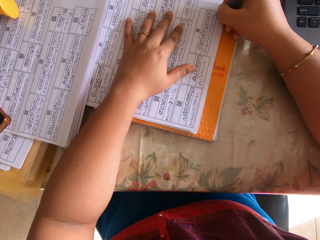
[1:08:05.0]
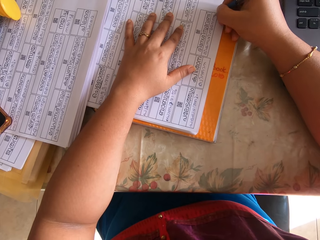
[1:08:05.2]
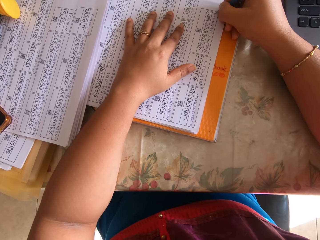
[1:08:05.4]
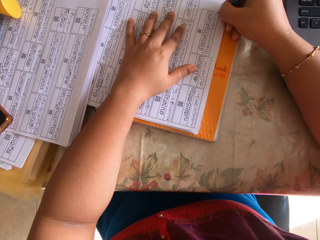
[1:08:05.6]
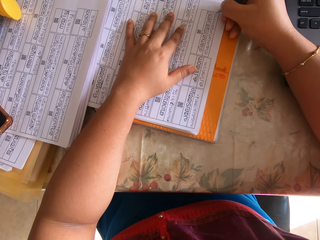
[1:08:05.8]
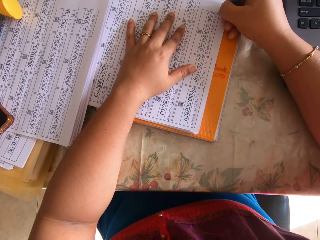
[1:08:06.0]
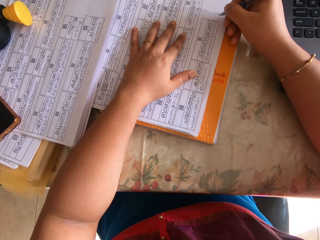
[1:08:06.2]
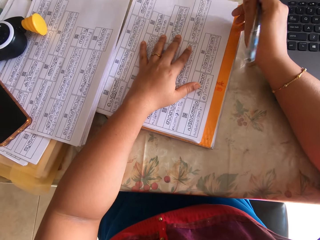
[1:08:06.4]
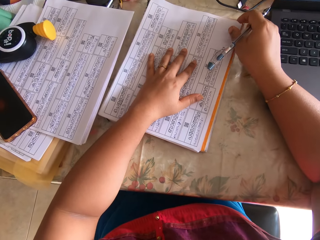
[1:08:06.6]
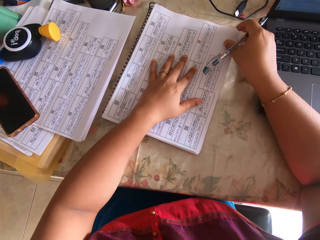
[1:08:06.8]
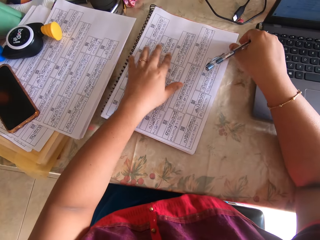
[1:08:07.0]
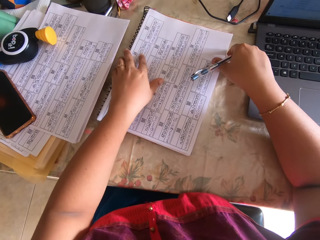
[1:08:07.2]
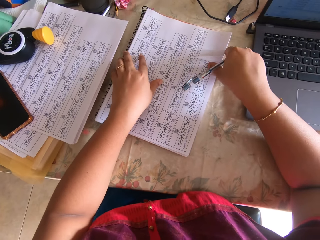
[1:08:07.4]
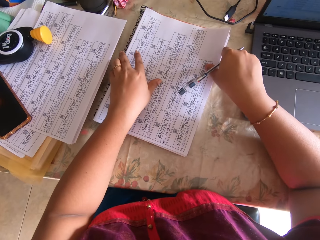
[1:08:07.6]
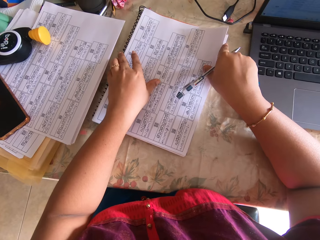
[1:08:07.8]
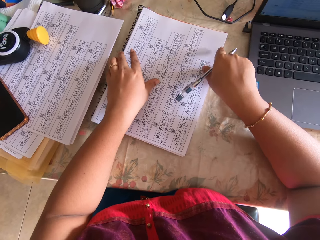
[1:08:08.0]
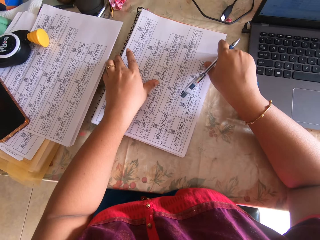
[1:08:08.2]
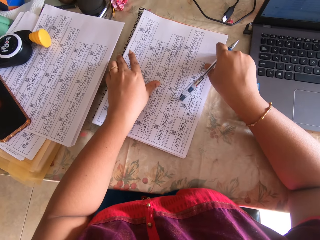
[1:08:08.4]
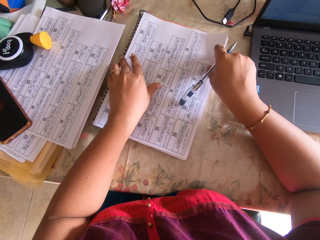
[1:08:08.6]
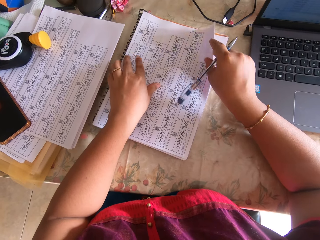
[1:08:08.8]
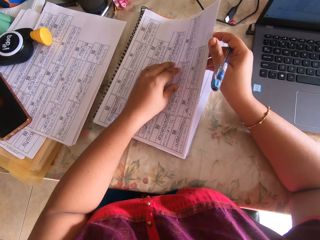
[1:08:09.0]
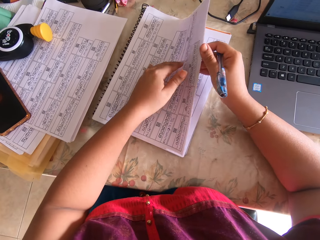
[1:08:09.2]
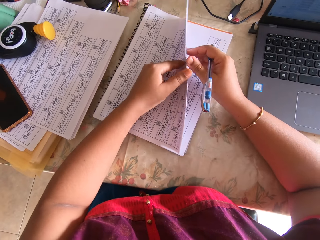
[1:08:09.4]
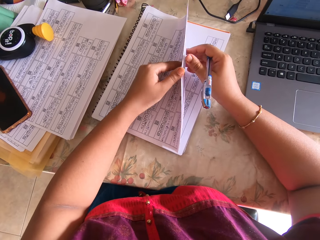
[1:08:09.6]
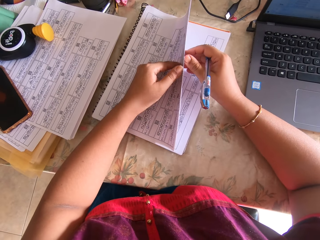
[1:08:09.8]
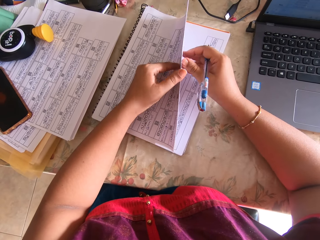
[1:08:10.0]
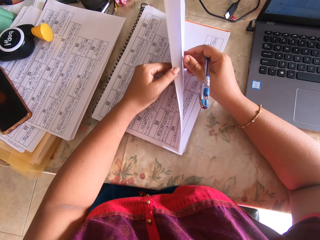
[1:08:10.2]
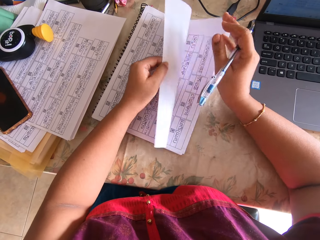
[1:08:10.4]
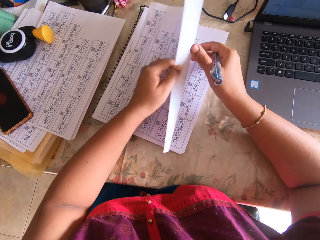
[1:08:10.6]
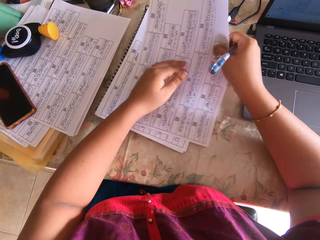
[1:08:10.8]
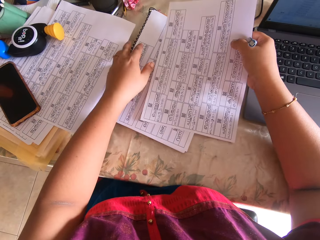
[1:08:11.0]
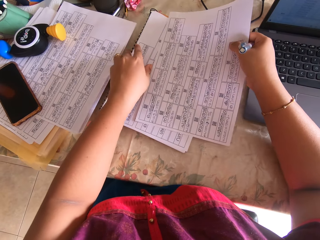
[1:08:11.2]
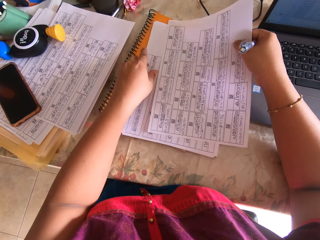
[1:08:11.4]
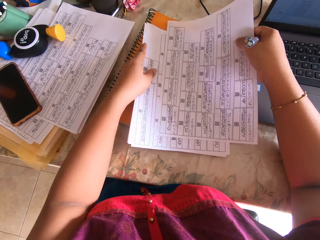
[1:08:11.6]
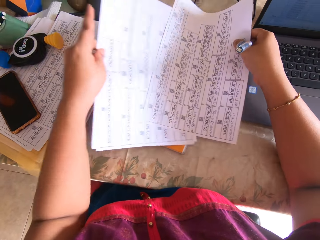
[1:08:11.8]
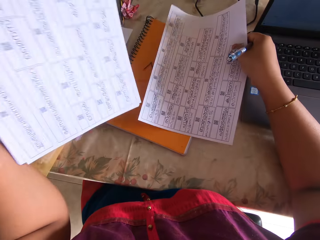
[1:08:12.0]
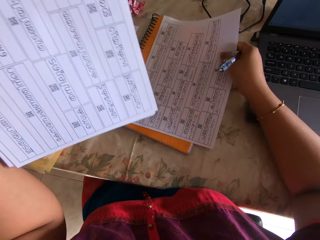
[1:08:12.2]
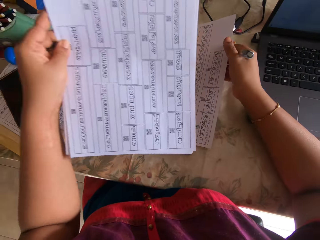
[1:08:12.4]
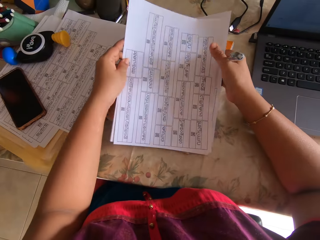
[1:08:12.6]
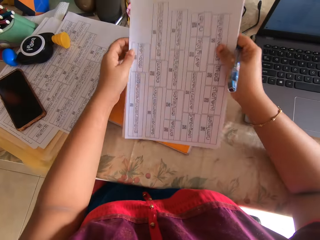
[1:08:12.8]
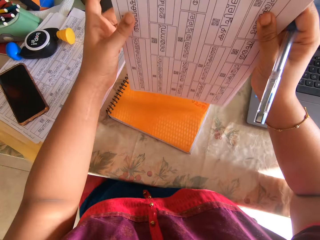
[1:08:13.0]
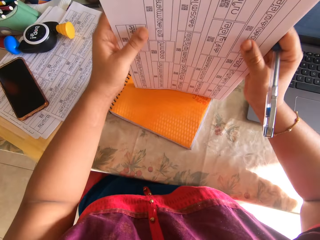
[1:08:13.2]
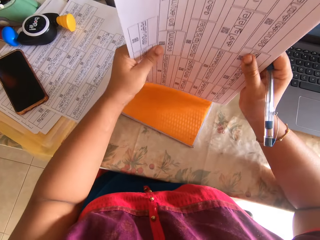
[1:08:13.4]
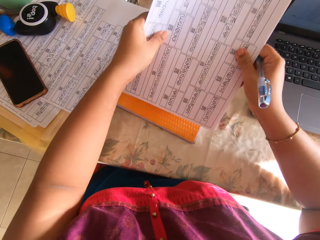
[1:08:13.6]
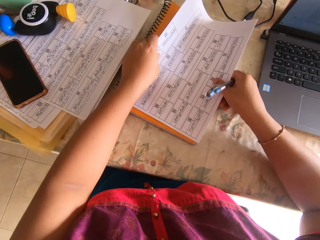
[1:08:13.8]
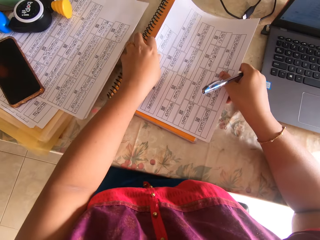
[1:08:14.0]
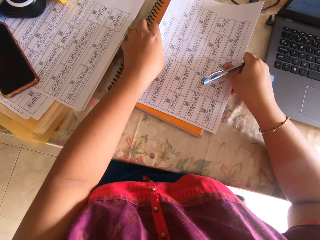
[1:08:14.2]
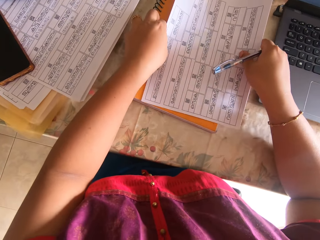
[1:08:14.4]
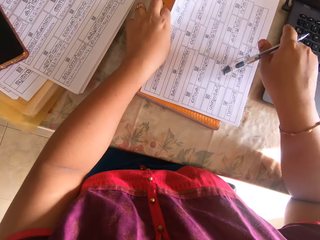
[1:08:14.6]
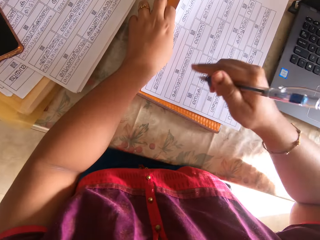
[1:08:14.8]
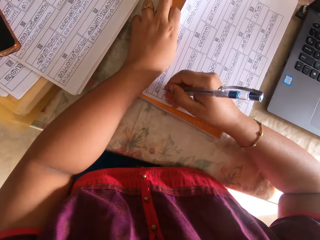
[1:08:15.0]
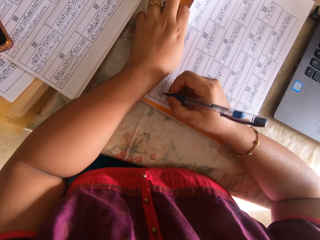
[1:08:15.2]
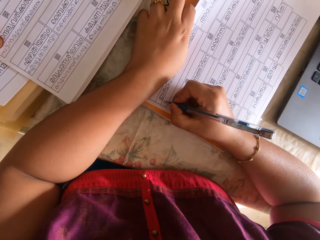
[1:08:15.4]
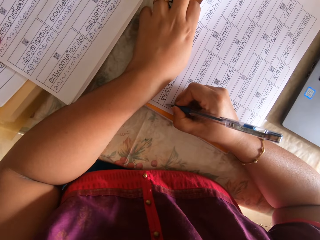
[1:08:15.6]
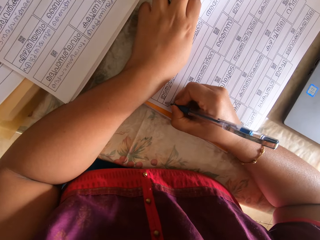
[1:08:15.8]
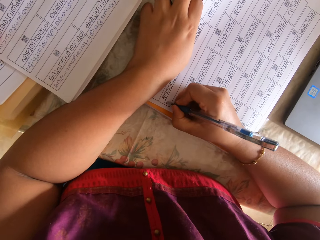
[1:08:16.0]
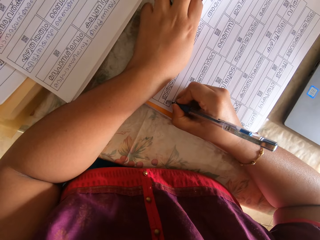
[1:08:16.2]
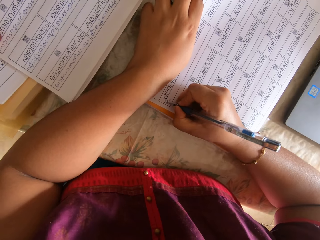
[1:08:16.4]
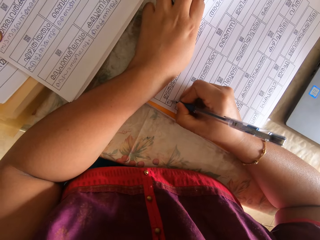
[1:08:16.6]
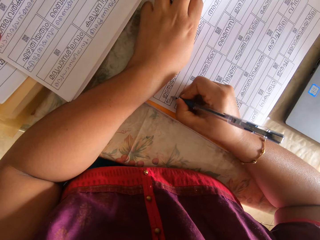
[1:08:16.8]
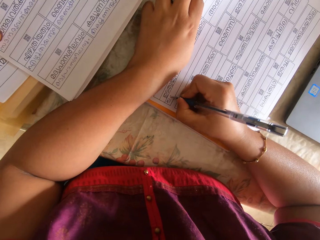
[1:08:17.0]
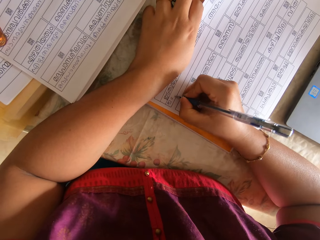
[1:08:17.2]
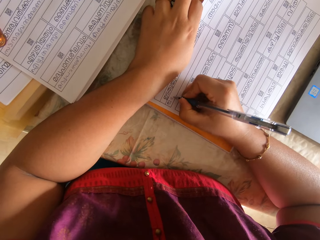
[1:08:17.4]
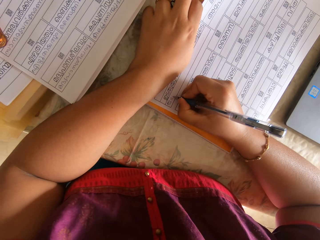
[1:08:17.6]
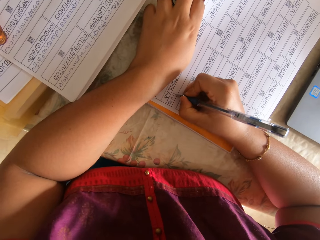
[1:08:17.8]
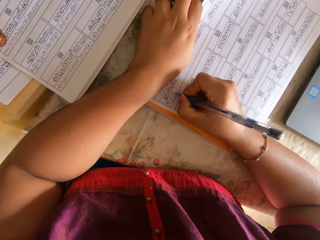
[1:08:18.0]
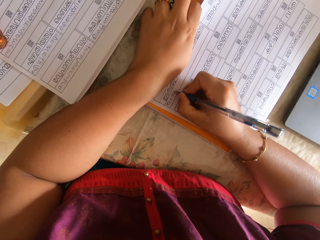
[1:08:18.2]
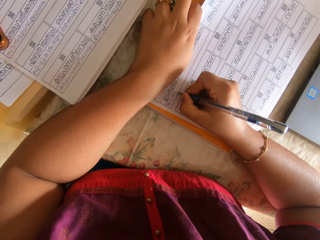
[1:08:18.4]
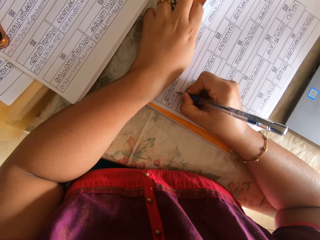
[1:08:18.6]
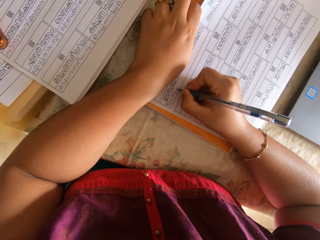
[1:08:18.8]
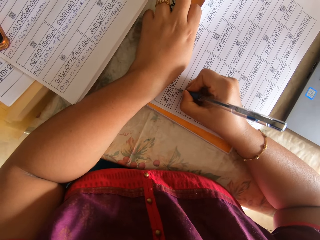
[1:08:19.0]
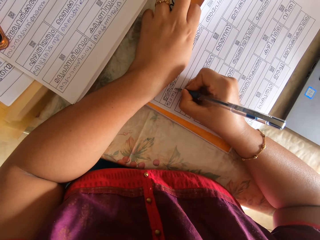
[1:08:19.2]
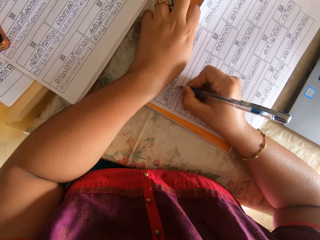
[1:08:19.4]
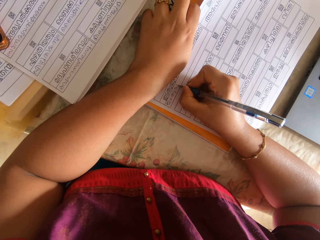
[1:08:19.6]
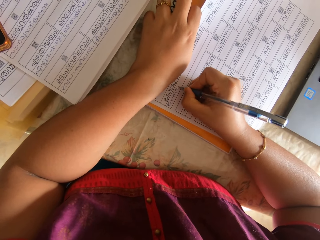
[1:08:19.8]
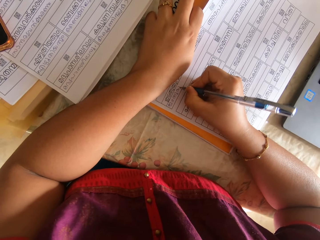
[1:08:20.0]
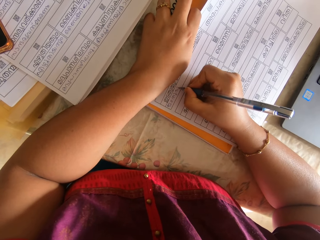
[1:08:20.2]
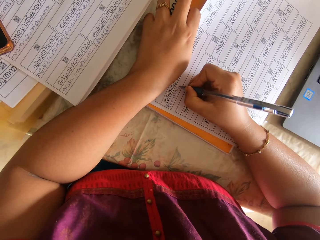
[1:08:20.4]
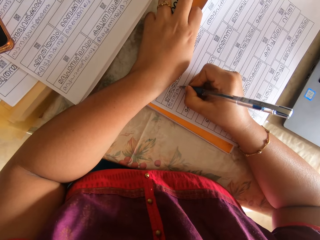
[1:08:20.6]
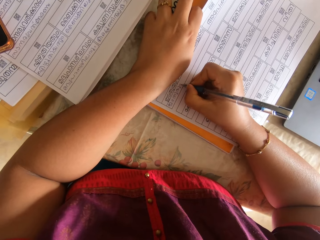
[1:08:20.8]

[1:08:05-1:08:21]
The camera wearer lifts the paper from the book with her right hand. She turns the paper. She separates the paper from some papers with her hands. She picks up the papers from the book with her left hand. She drops the papers on the paper on the book on the table with her left hand. She aligns the papers on the book with her hands. She drops the papers on the book on the table with both hands. She adjusts the book on the table with her left hand. She writes on the paper on the book on the table with the pen in her right hand.

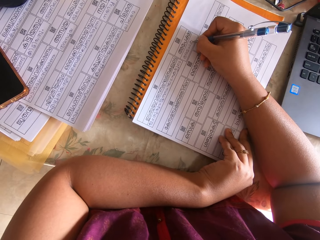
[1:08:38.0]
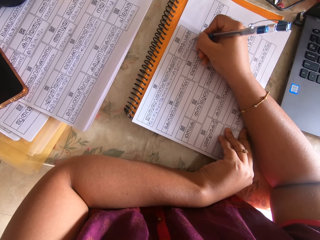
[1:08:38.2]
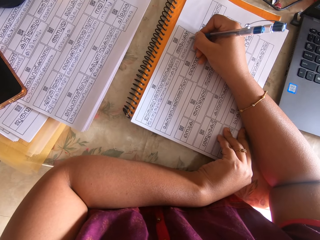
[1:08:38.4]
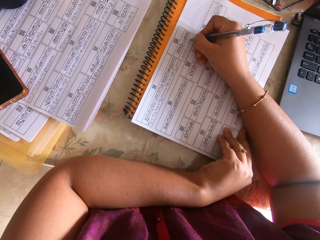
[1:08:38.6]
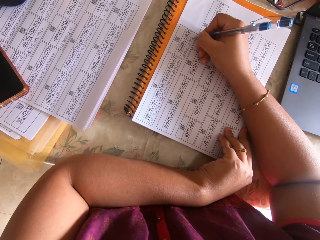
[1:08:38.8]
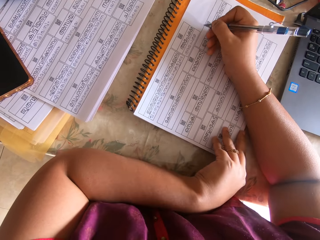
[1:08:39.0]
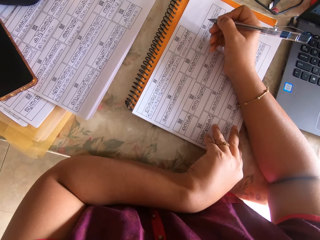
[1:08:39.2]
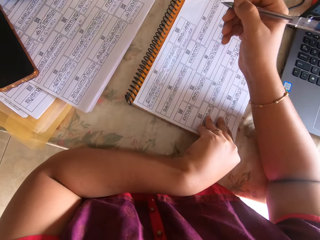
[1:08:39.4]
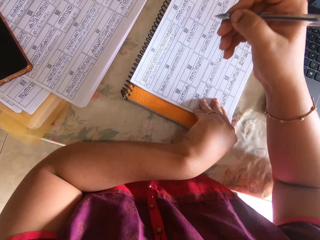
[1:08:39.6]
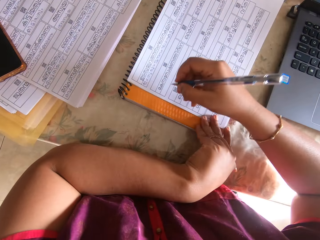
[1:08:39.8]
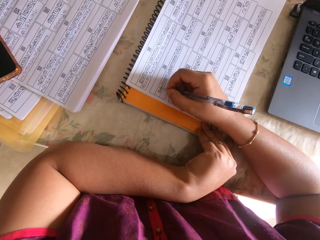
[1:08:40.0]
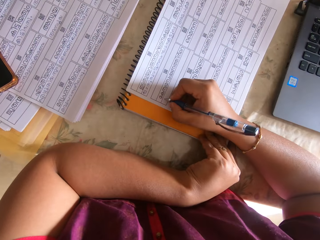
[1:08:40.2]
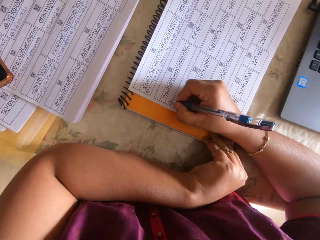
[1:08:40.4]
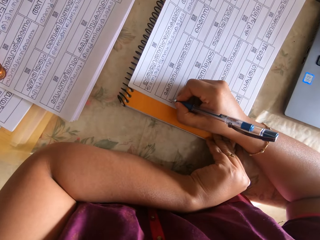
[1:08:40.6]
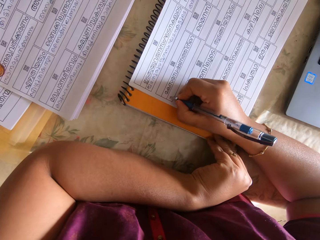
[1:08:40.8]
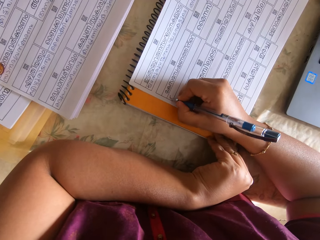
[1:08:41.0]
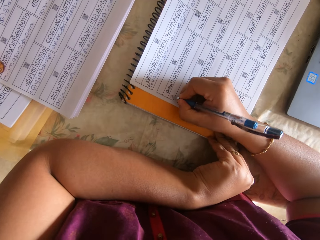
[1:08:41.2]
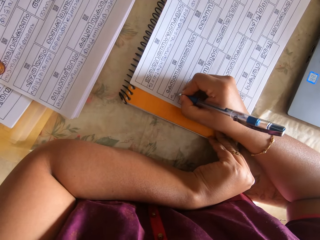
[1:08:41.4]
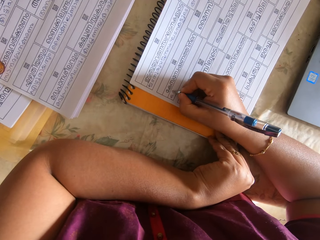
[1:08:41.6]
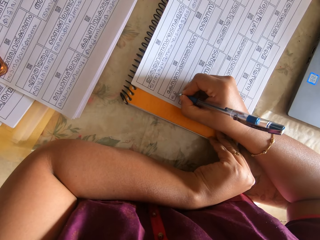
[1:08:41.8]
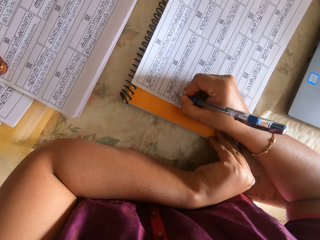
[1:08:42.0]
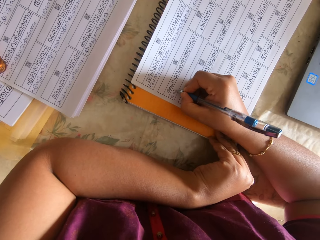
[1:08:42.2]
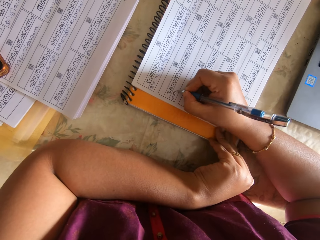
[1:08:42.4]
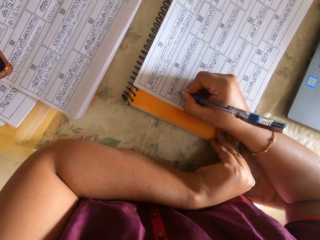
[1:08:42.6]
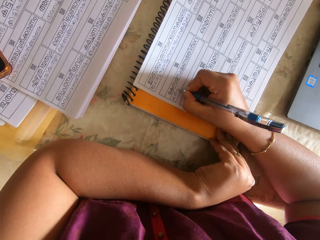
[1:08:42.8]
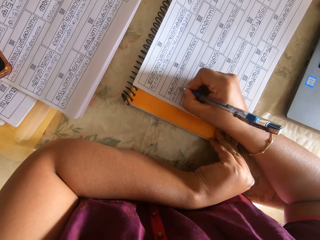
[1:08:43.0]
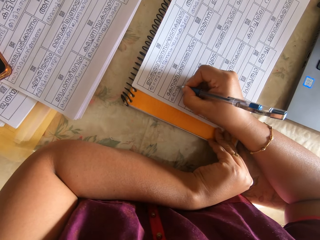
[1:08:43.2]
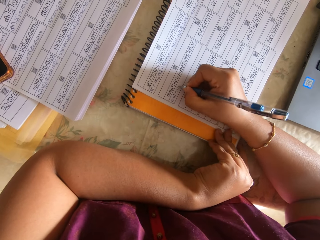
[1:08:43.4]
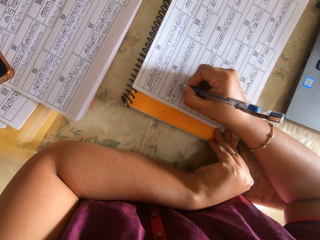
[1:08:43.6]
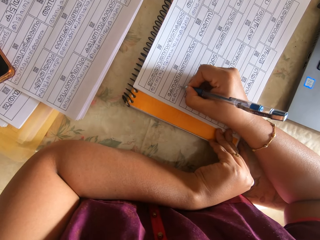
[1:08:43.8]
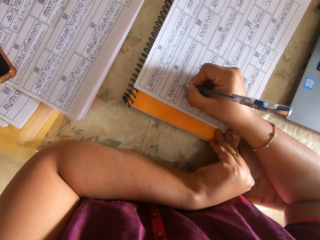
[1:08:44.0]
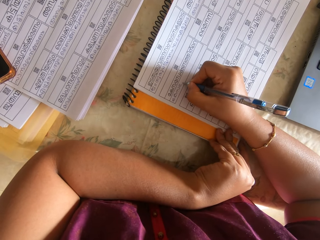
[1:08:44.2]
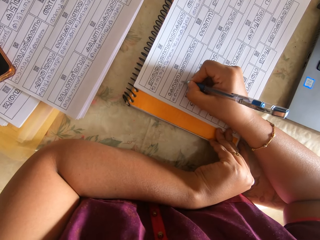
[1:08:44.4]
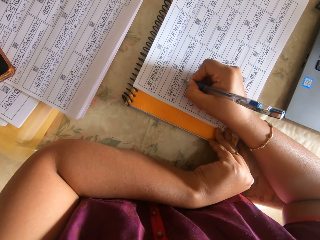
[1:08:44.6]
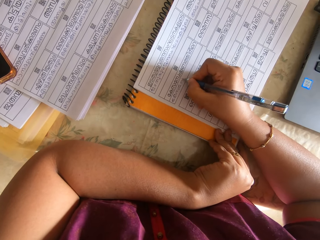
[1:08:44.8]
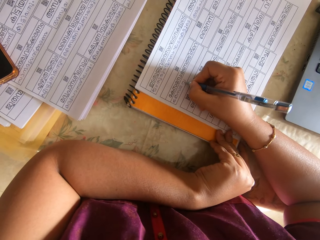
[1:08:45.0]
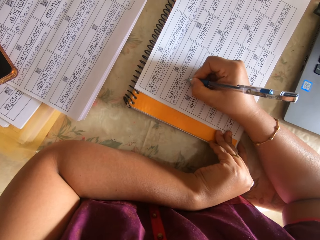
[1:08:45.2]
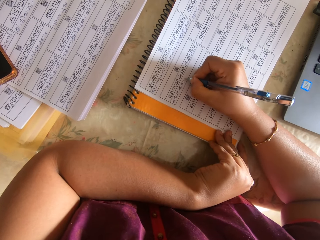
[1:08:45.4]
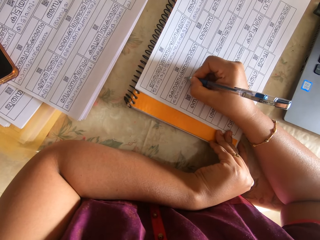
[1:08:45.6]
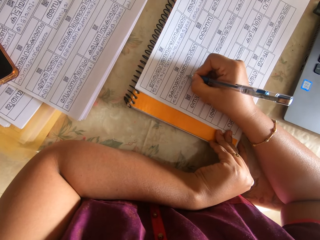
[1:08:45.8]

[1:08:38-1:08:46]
The camera wearer writes on the paper on the book on the table with the pen in her right hand.
